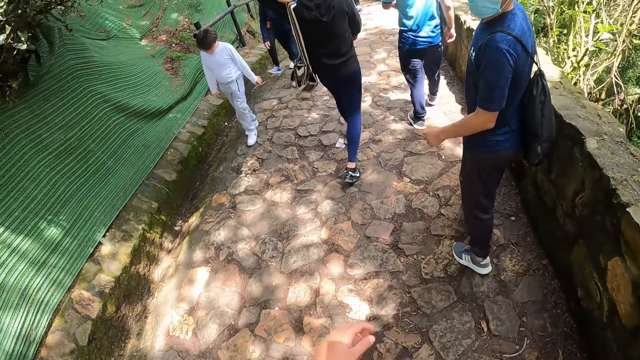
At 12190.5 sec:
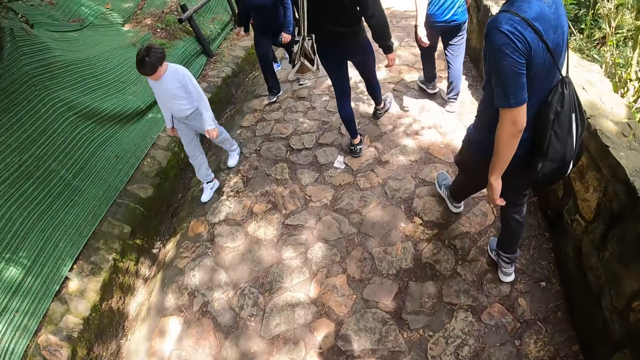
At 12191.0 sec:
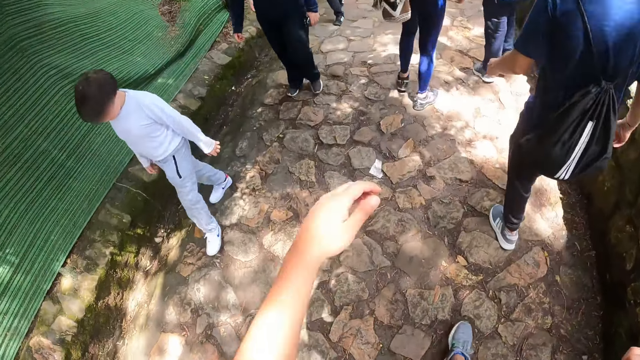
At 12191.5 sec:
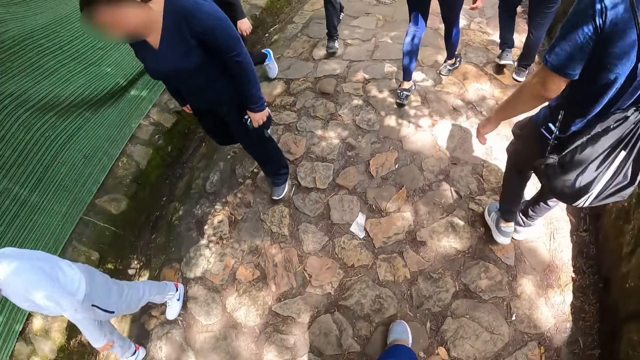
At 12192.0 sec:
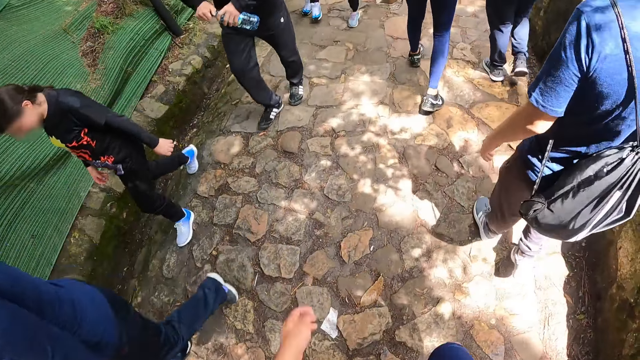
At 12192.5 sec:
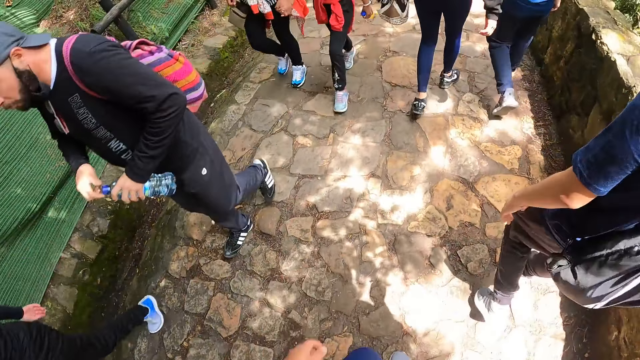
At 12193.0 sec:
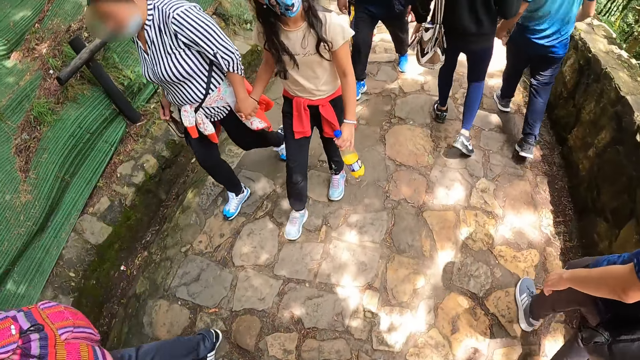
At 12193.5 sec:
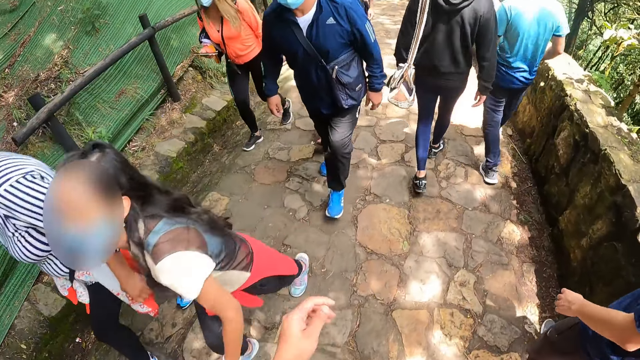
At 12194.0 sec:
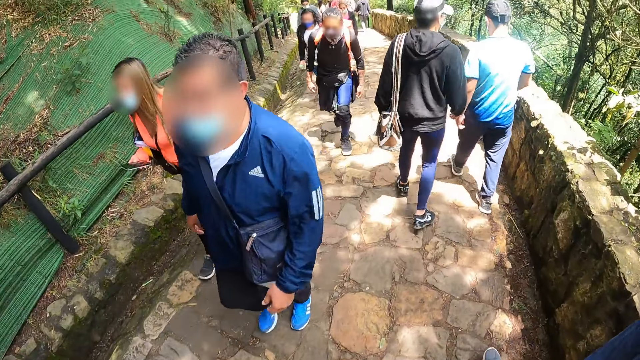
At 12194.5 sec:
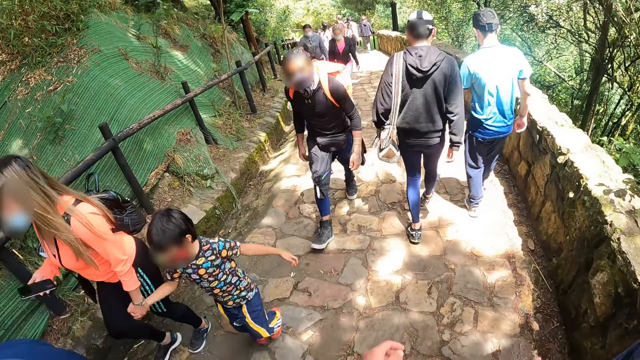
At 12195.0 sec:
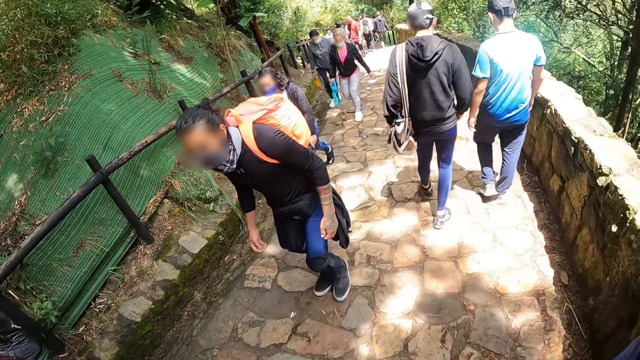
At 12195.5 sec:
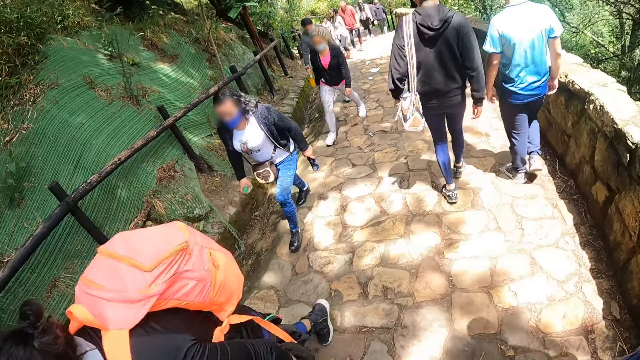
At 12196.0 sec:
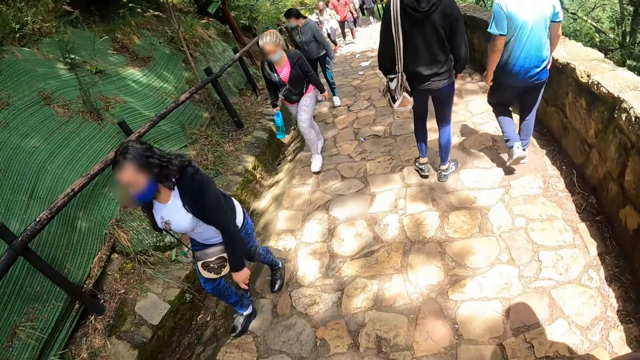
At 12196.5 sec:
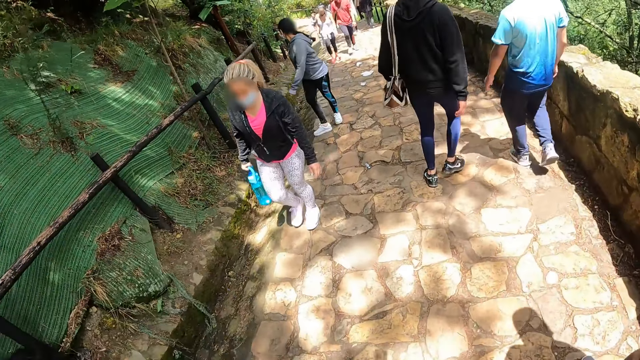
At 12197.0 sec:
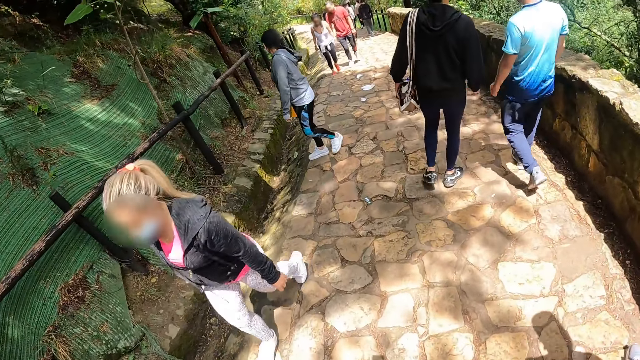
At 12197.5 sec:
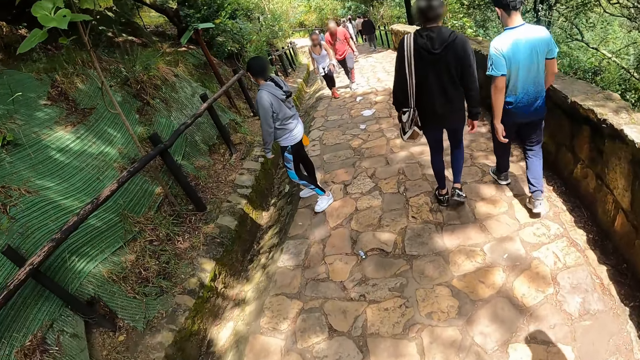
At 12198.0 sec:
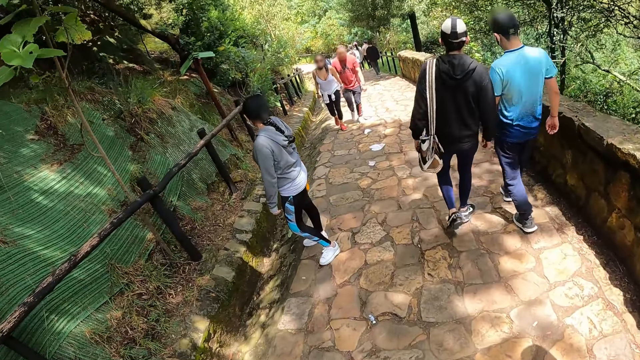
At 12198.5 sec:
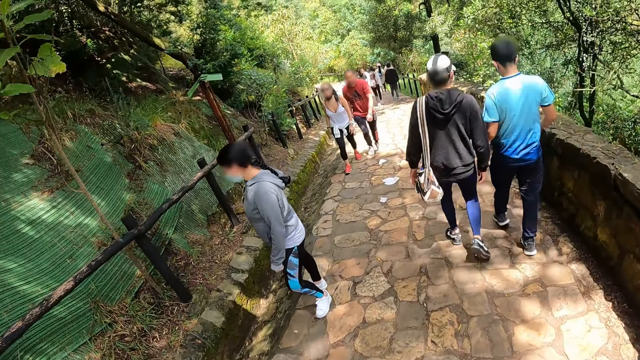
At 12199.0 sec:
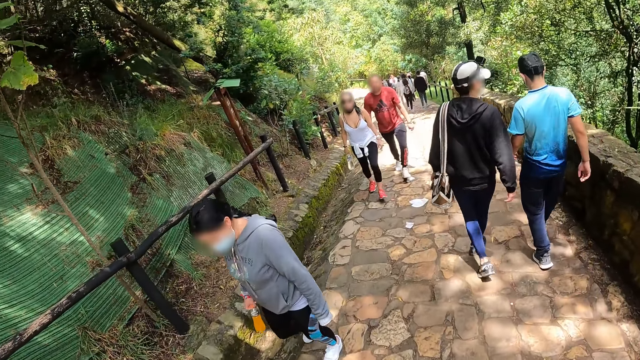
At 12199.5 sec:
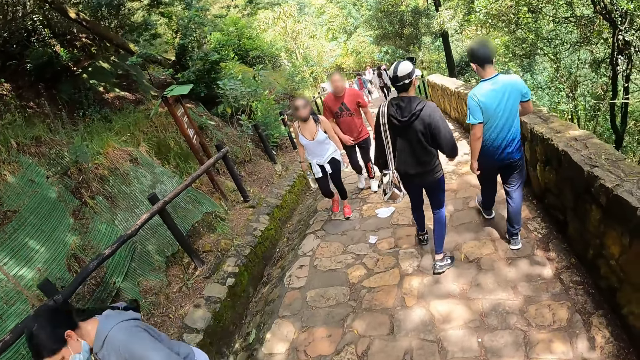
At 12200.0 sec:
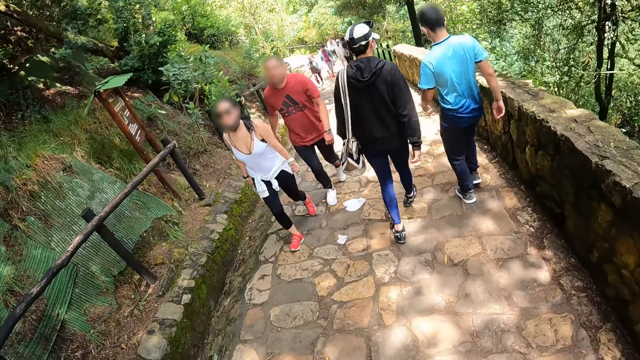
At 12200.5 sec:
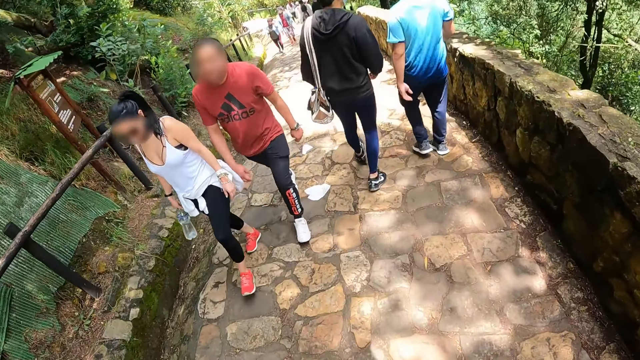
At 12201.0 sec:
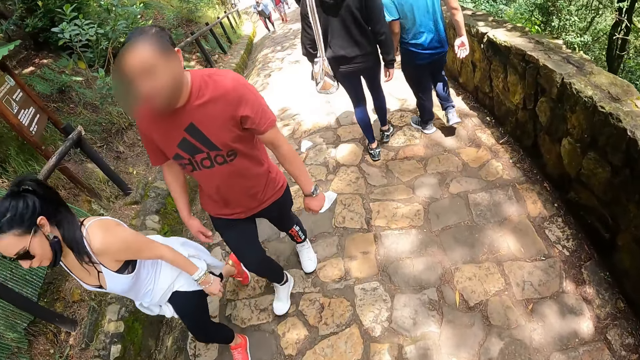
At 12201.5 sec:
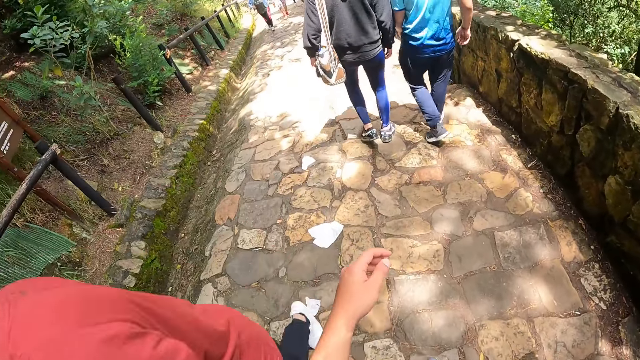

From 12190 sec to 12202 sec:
A man looks back. The camera wearer interacts with the man. The man walks down the stairs.

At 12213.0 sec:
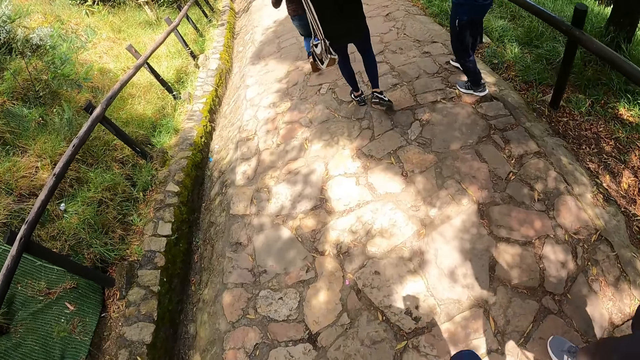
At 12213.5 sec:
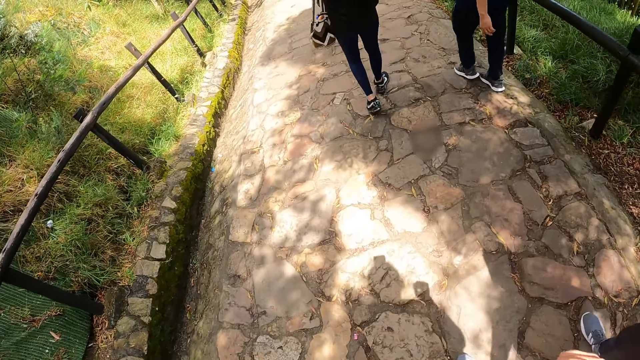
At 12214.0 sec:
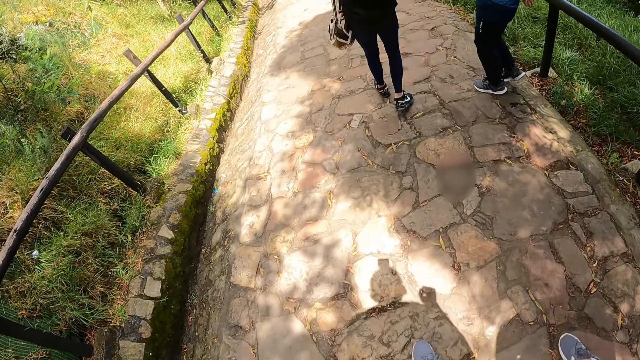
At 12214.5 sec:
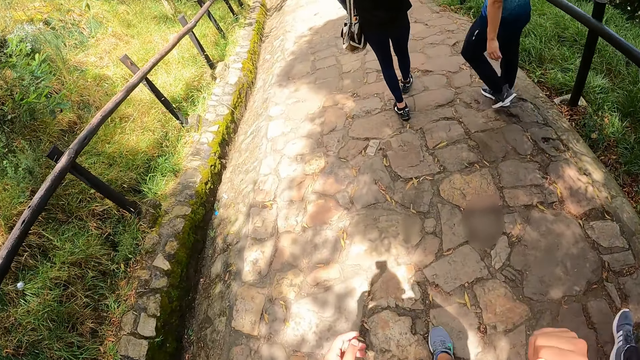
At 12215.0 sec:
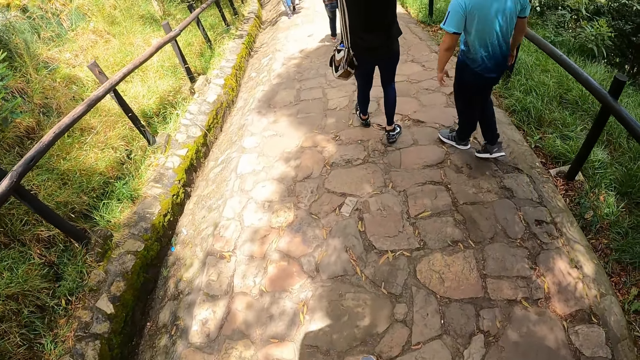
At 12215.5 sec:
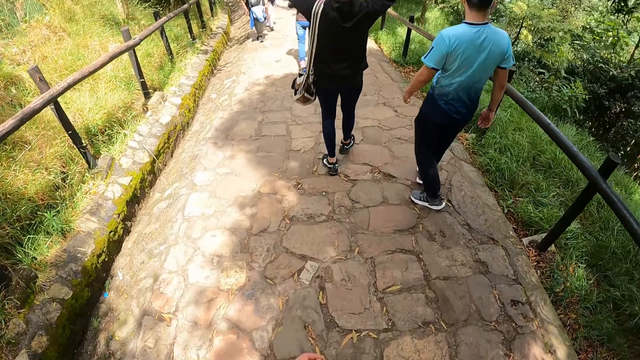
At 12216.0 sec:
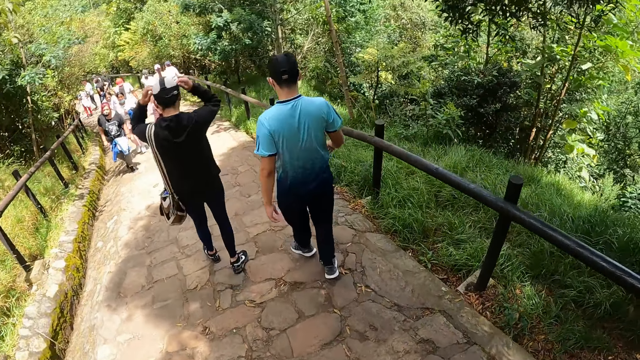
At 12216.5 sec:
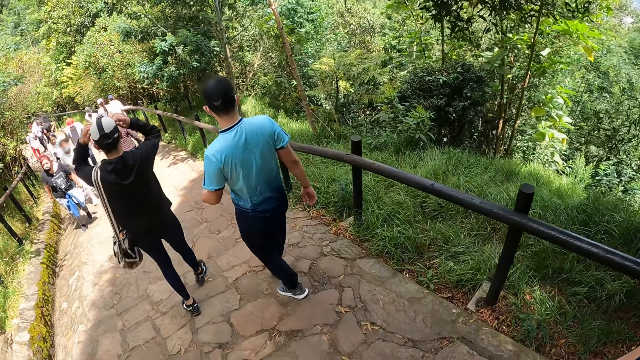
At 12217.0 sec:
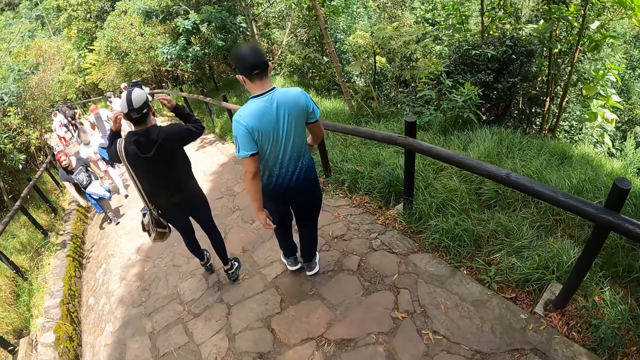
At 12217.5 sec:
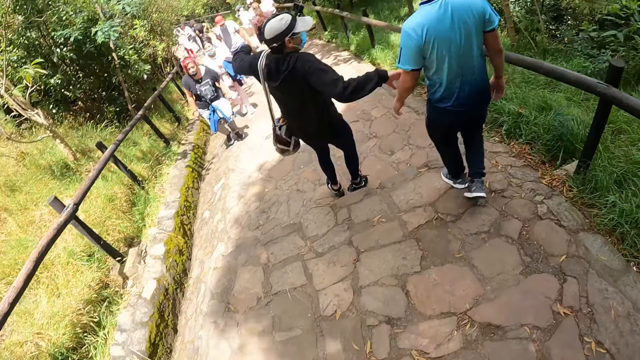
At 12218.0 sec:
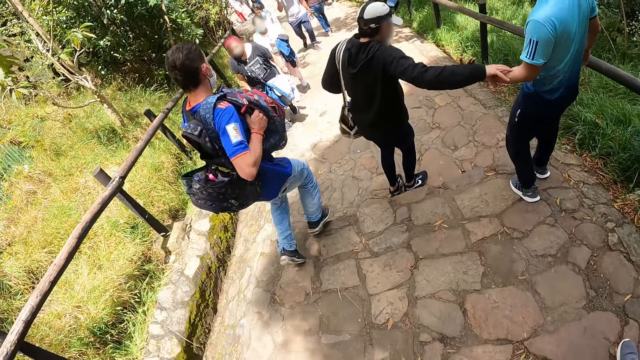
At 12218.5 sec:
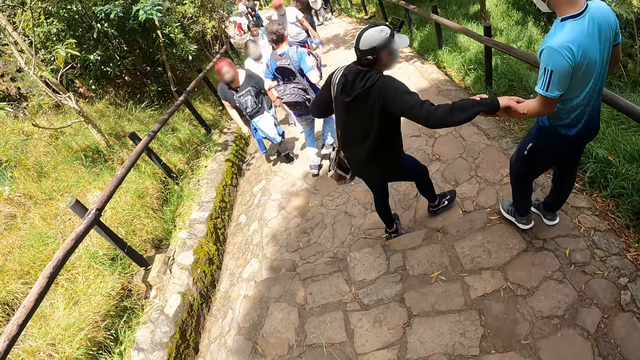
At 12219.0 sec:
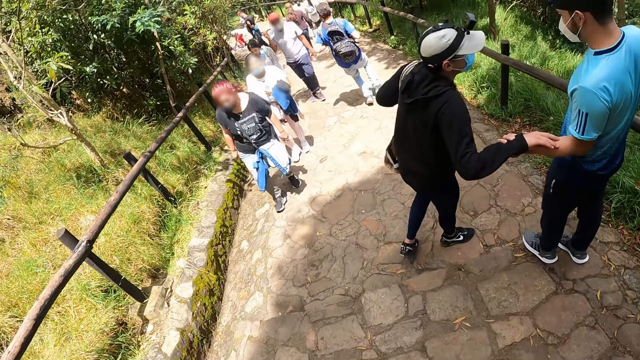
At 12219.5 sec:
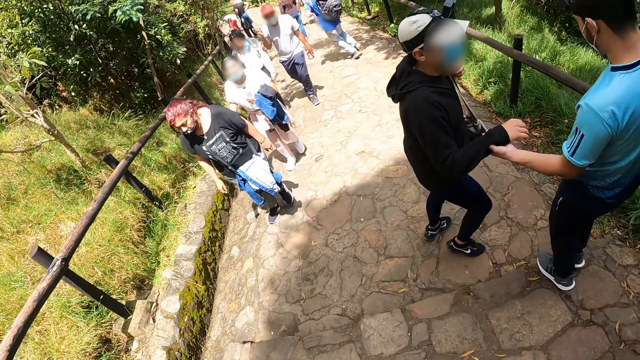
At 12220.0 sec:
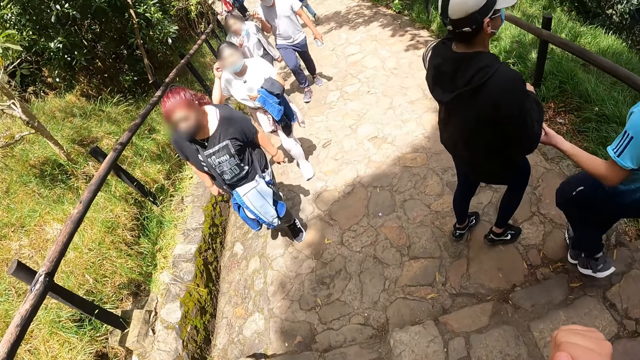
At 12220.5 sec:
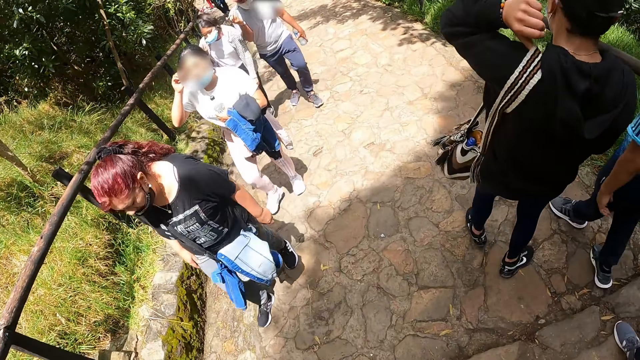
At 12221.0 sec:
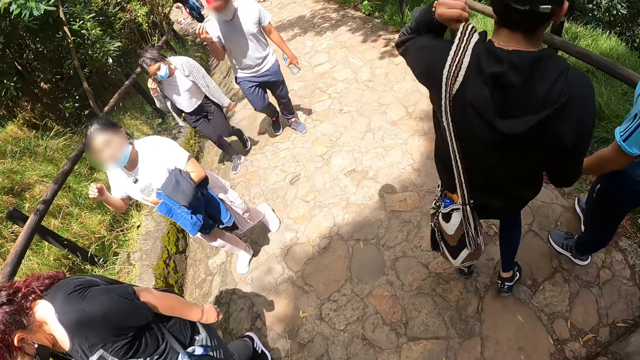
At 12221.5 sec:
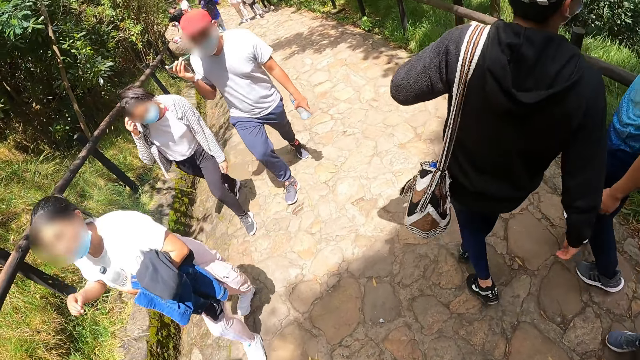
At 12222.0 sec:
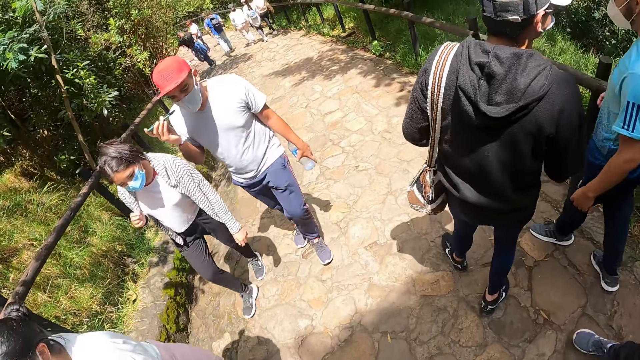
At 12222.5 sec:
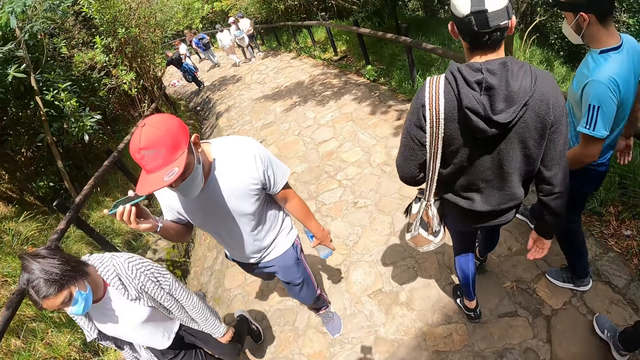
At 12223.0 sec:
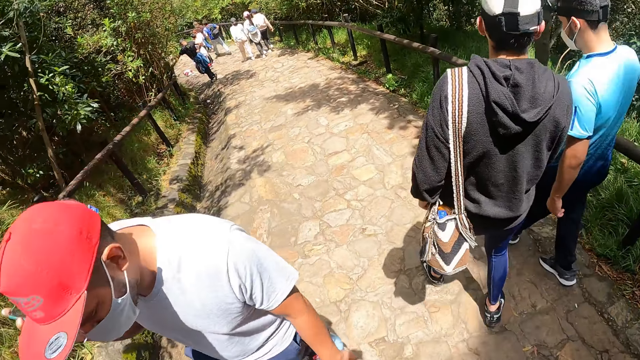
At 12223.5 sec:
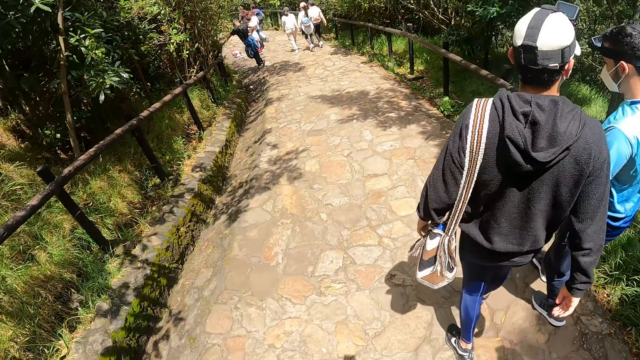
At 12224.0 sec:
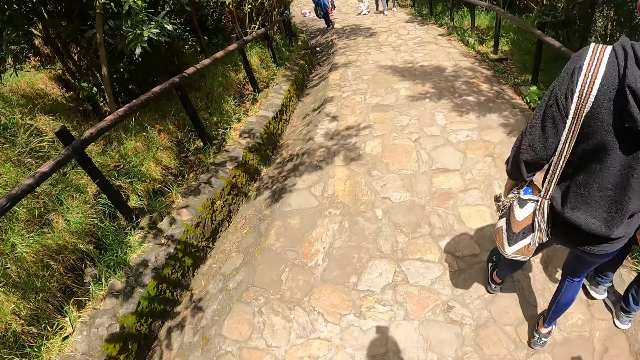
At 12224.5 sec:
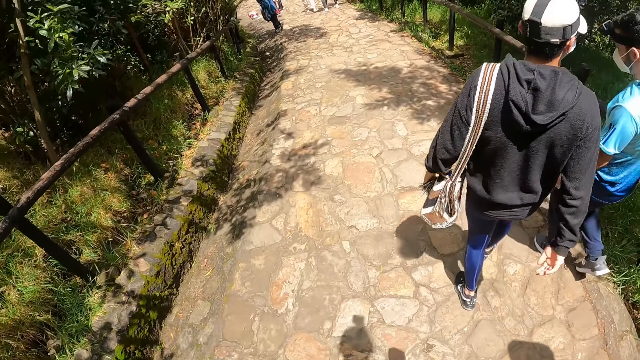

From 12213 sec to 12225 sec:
The camera wearer walks down the stairs. A person walks down the stairs. A man interacts with another man. Another person holds the first person. The first man adjusts a bag on his shoulder with his left hand. The other man walks on the pathway. The first man walks on the pathway. The second person and the first person walk down the stairs.
